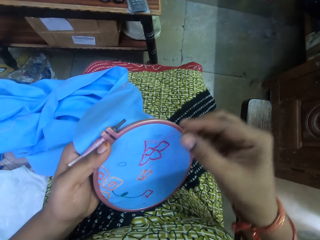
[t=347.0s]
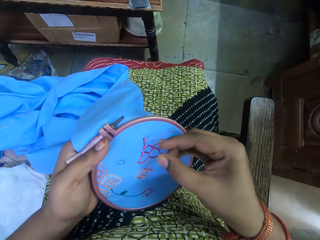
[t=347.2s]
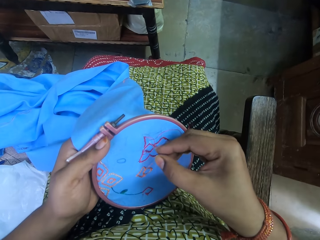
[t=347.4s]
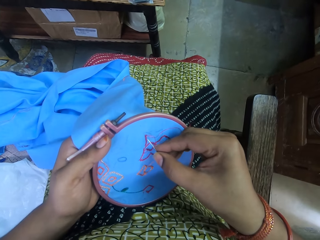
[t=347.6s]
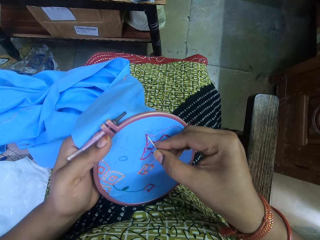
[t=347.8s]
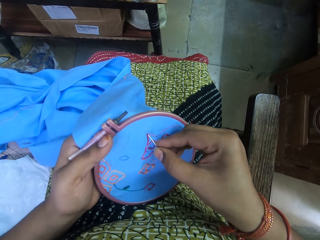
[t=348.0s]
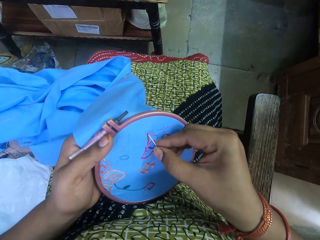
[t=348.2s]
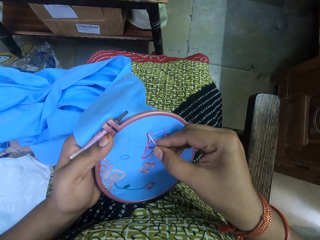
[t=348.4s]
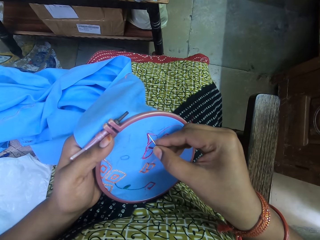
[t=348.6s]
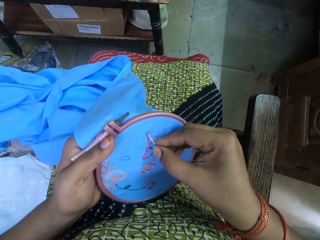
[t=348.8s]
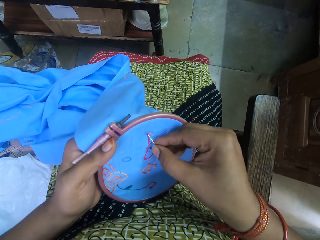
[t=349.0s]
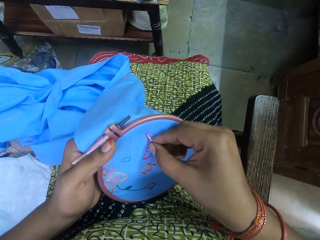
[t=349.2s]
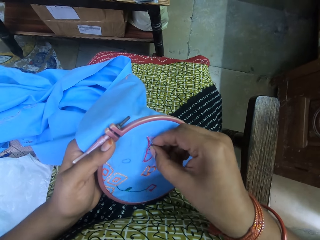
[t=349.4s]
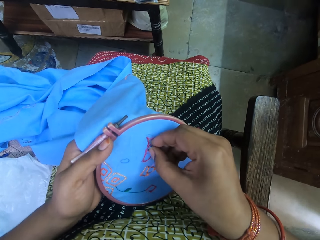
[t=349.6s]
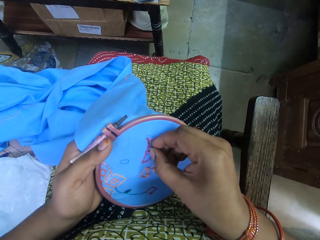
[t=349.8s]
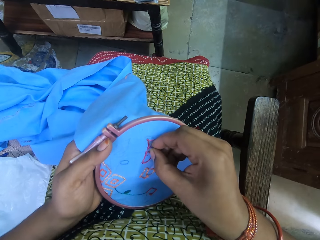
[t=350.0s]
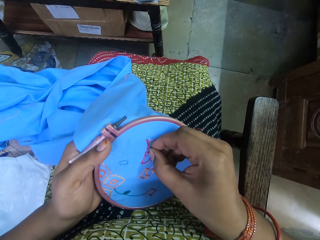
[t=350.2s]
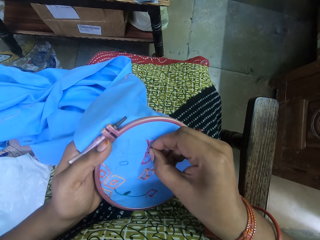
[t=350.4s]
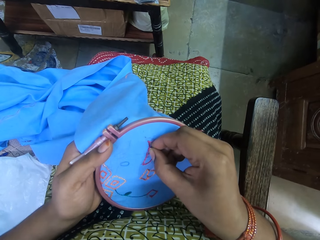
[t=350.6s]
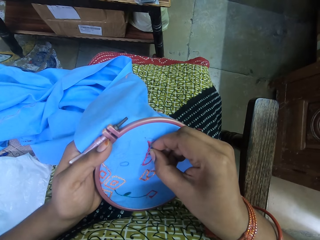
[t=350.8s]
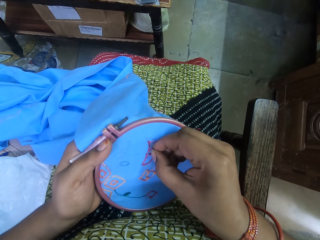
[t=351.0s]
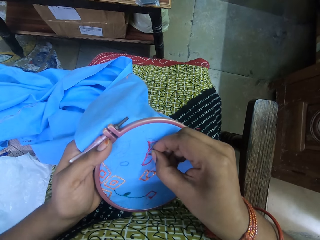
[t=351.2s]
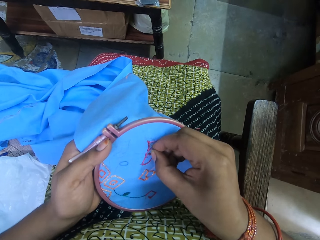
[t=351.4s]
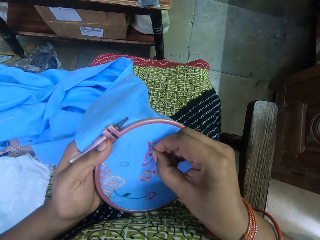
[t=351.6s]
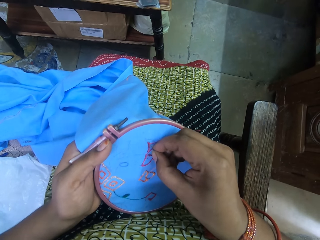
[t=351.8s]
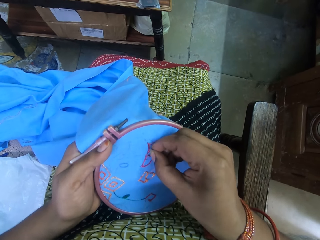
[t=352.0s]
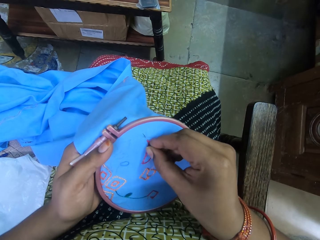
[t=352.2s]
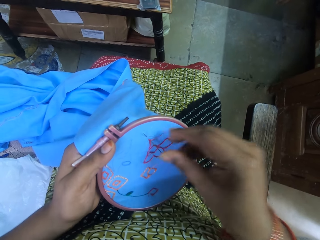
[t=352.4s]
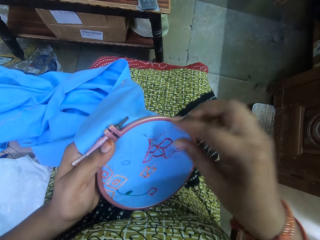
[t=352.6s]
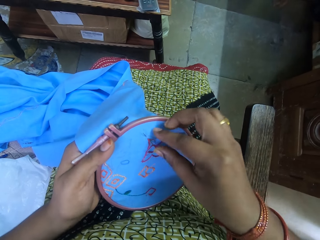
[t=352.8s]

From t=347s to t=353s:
The camera wearer embroiders the fabric with the needle in her right hand.

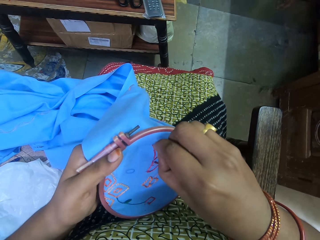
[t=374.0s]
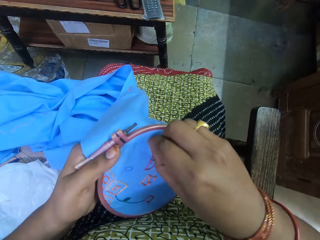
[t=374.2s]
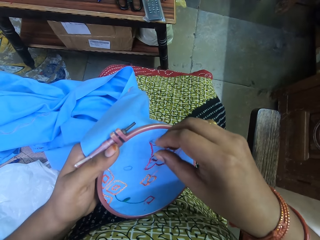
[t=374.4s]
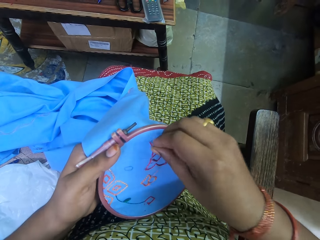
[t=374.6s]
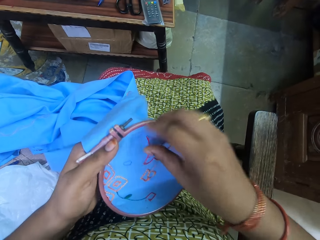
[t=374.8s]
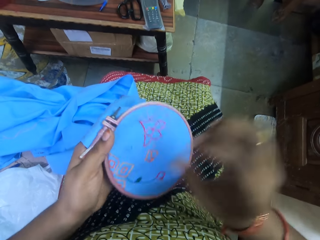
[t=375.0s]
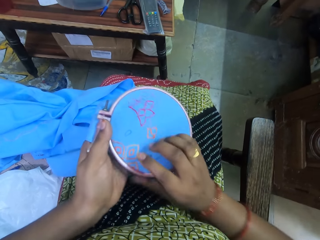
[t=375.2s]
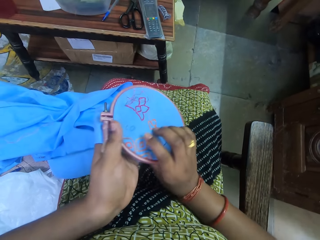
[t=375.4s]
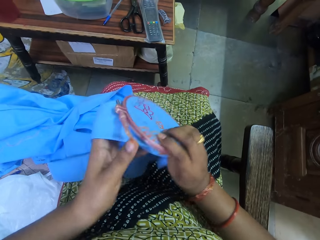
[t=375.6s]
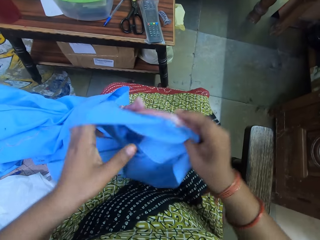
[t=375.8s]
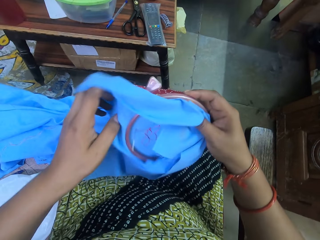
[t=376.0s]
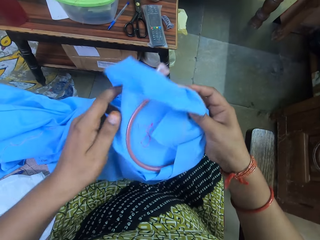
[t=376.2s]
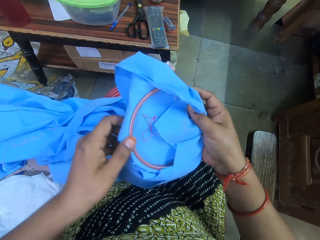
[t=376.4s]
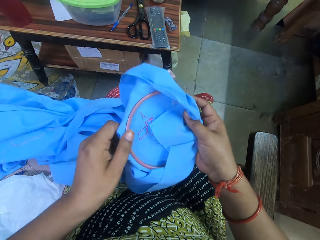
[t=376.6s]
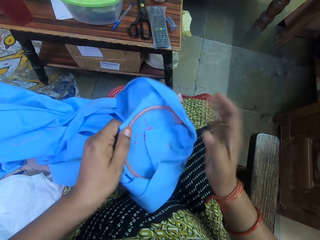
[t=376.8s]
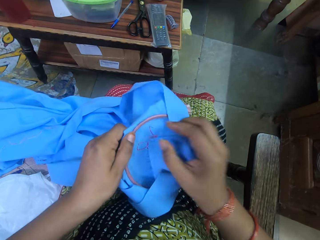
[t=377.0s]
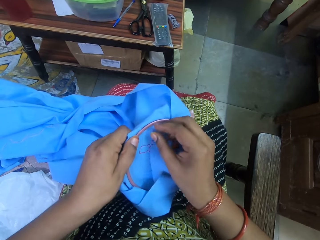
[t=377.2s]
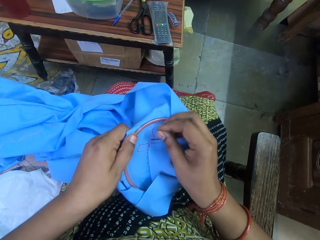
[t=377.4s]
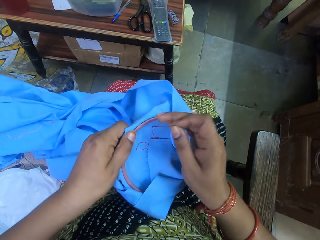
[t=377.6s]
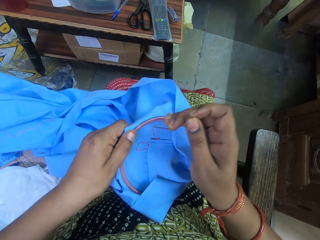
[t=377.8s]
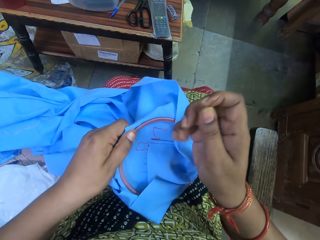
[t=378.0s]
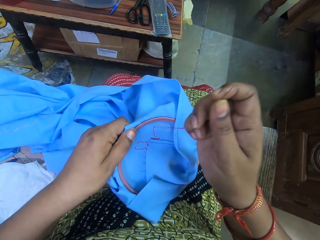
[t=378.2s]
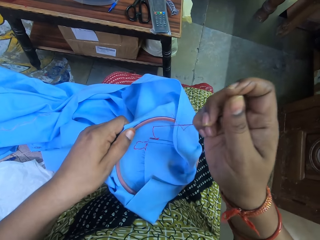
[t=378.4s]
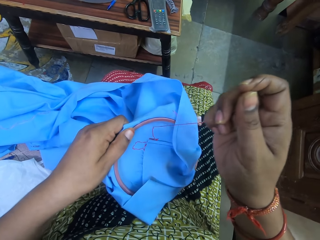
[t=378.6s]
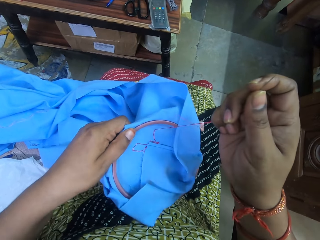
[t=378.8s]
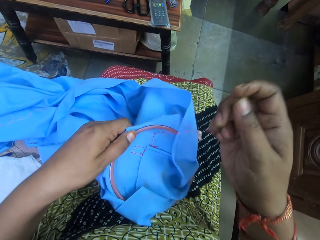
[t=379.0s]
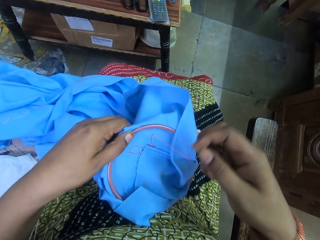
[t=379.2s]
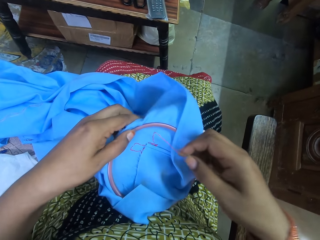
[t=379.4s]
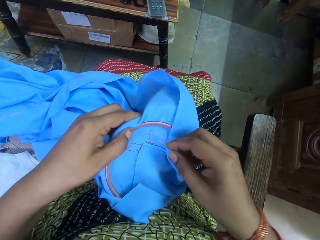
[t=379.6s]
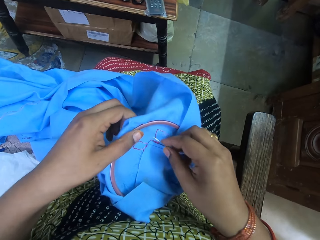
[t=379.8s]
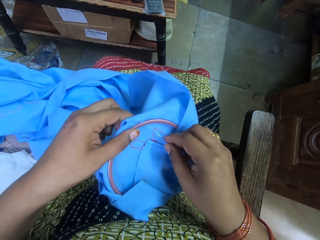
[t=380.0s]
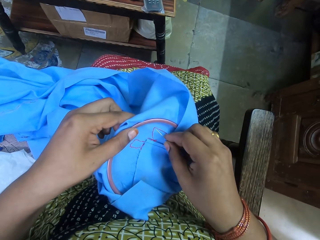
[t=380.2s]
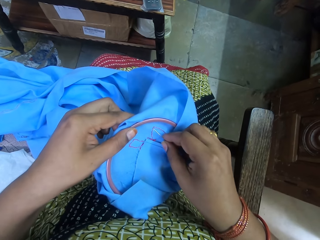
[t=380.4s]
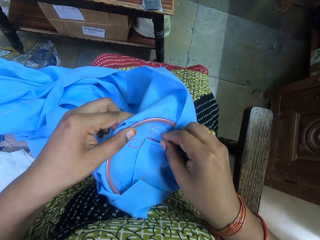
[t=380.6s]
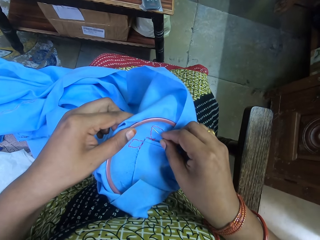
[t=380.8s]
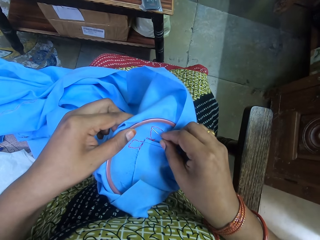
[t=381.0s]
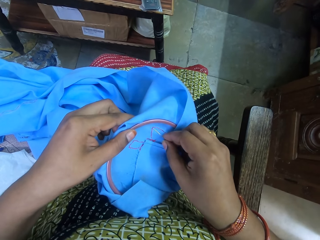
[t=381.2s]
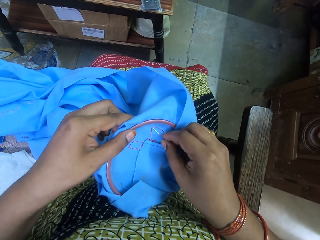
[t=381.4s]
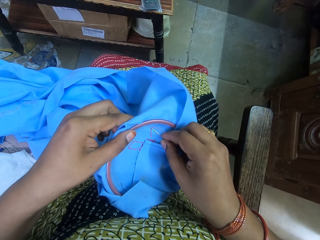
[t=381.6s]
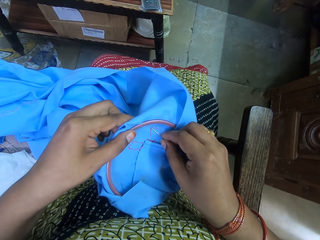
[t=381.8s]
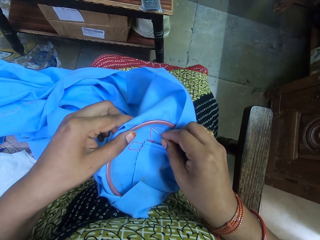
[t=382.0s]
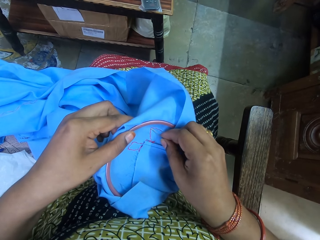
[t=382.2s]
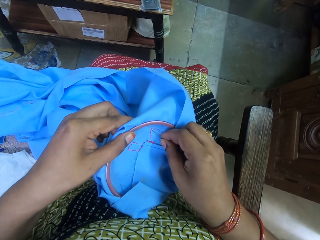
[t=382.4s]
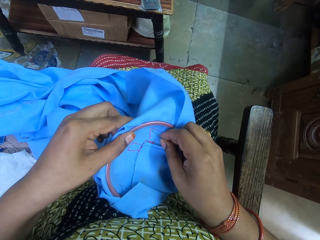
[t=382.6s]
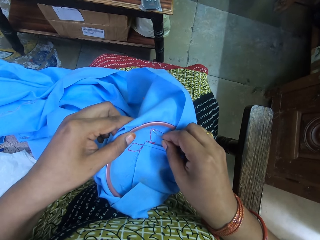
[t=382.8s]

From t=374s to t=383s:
The camera wearer turns the fabric in her hands. She pulls the thread in the fabric with her right hand and embroiders the fabric with the needle in her right hand.

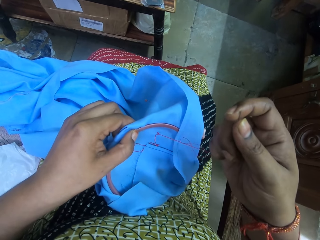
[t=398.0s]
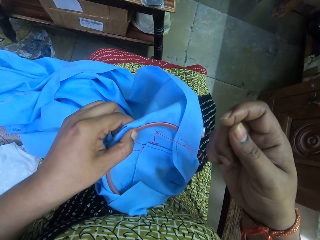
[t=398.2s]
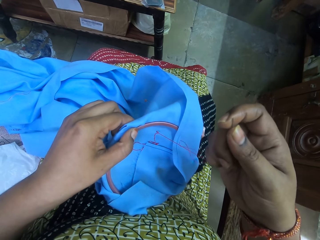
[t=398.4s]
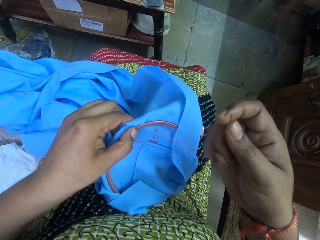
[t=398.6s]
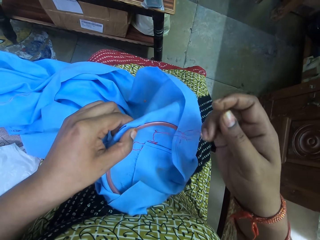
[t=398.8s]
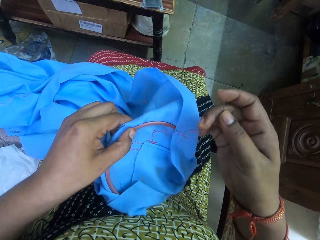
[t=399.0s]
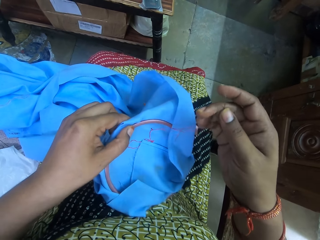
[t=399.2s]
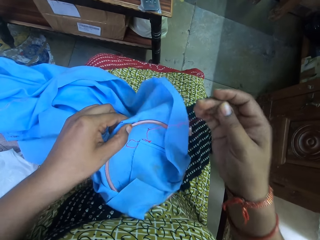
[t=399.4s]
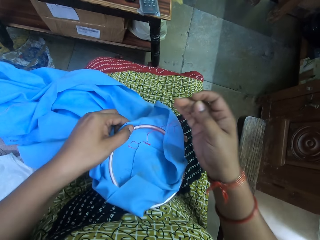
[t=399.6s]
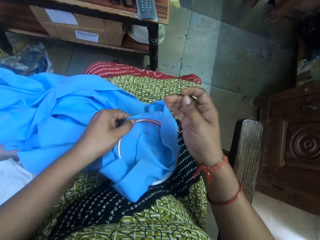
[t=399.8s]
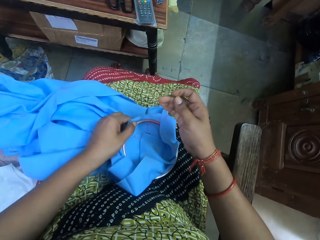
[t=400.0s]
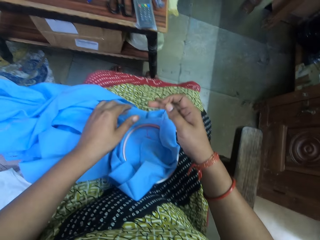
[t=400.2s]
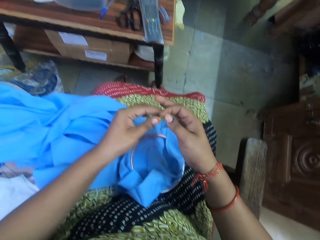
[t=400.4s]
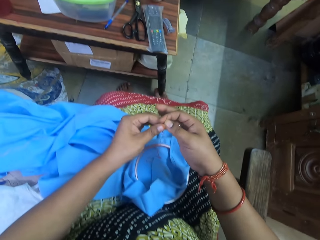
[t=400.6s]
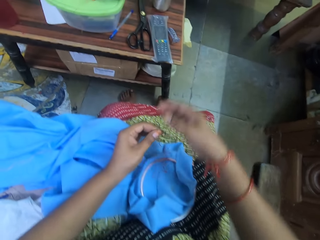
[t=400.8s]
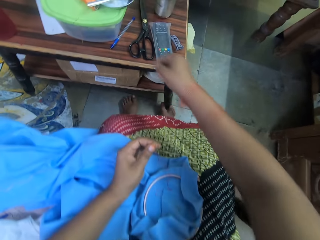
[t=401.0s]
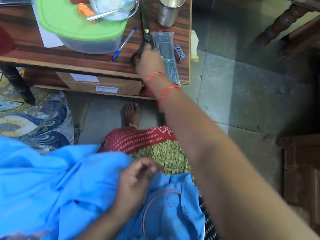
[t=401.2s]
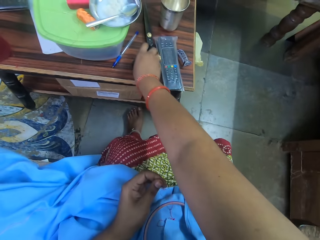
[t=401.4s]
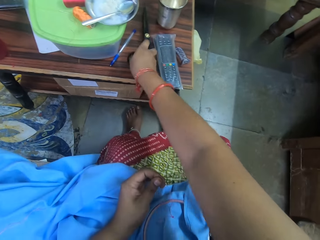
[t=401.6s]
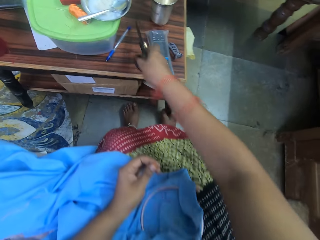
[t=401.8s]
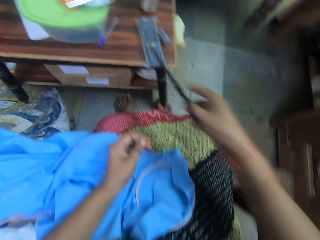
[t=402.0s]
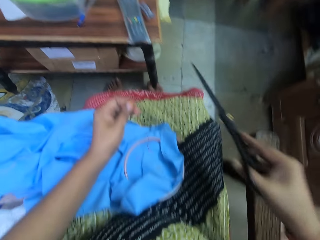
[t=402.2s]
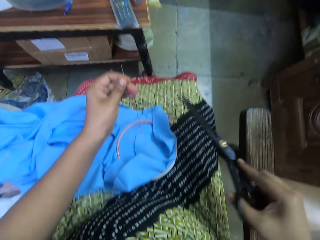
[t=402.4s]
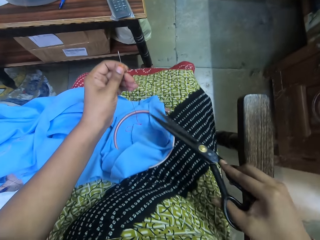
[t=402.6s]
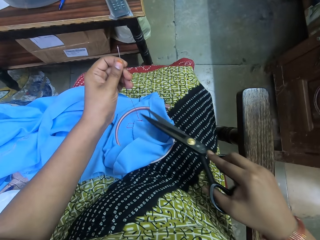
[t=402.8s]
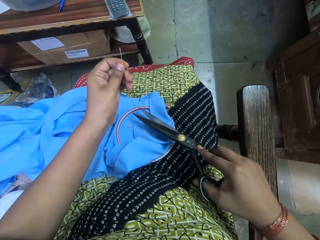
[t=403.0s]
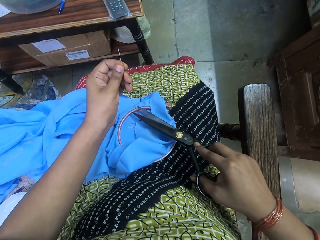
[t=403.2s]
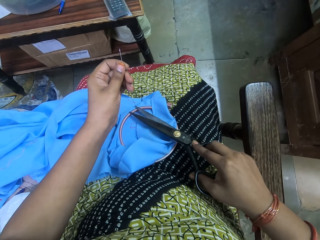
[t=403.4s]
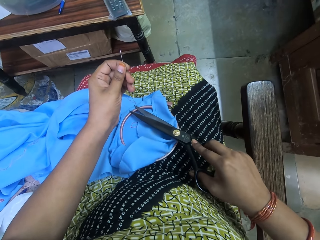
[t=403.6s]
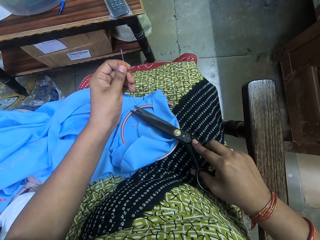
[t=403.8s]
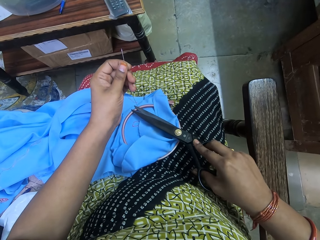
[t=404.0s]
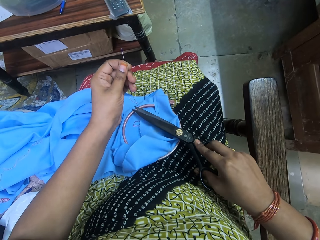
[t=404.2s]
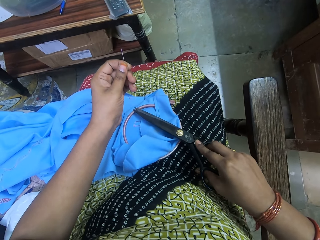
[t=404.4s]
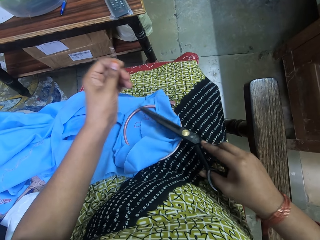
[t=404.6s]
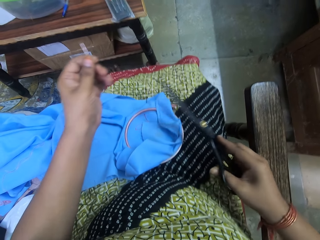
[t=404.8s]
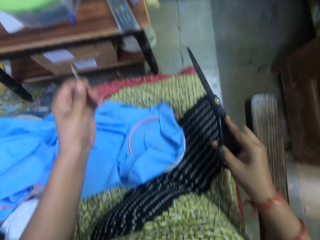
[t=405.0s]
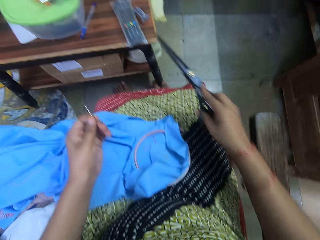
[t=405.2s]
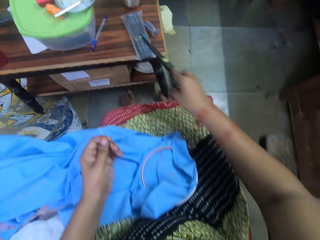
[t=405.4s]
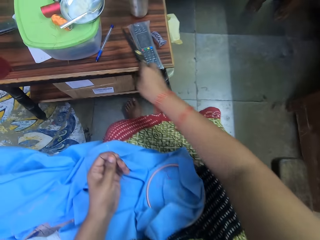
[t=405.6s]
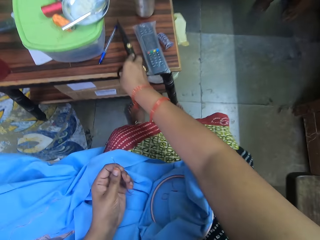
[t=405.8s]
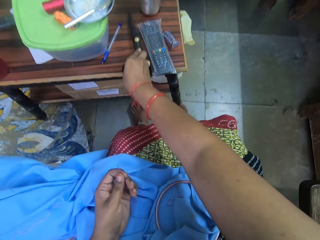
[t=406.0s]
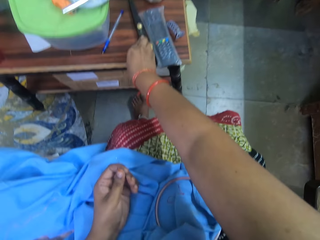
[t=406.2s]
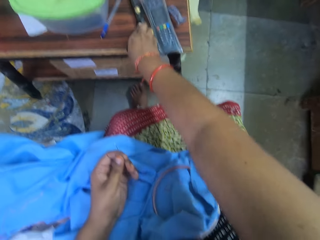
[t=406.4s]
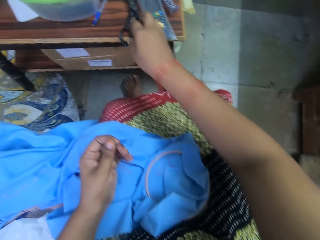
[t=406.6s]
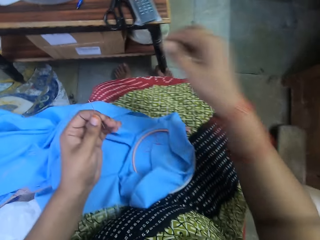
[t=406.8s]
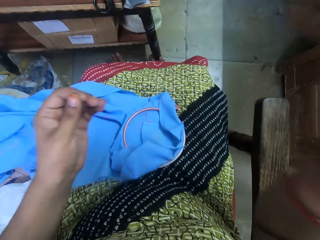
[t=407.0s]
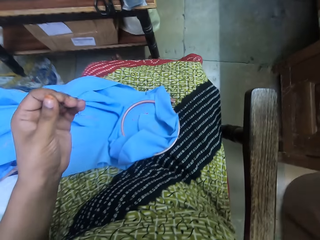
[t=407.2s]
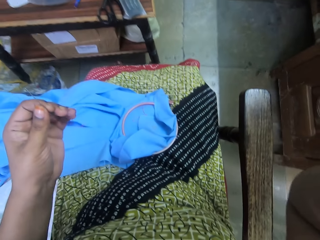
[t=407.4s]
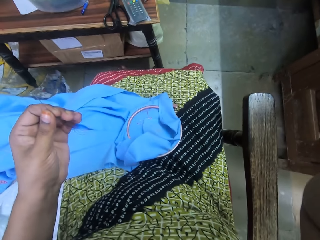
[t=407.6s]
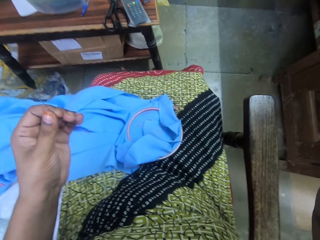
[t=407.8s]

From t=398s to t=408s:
The camera wearer drops the fabric on her lap with her left hand. She passes the needle in her right hand to her left hand. She picks up a pair of scissors from a table with her right hand. She cuts the thread in the needle in her left hand with the pair of scissors in her right hand. She drops the pair of scissors on the table with her right hand. She touches her head with her right hand. She adjusts the camera.
